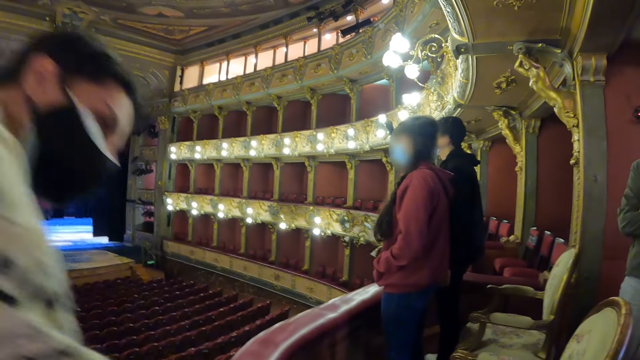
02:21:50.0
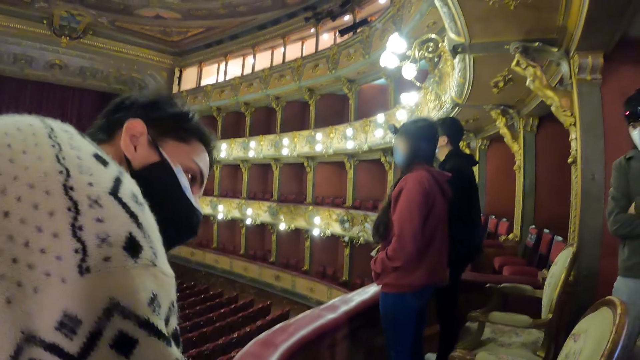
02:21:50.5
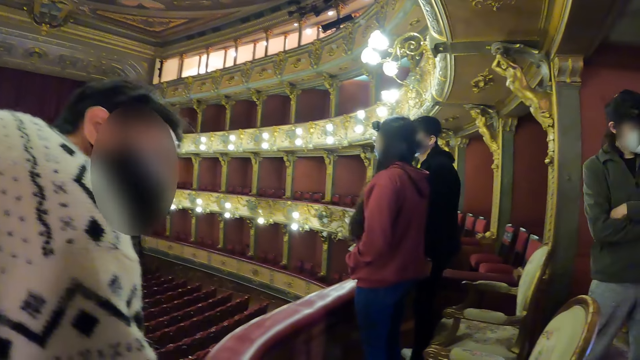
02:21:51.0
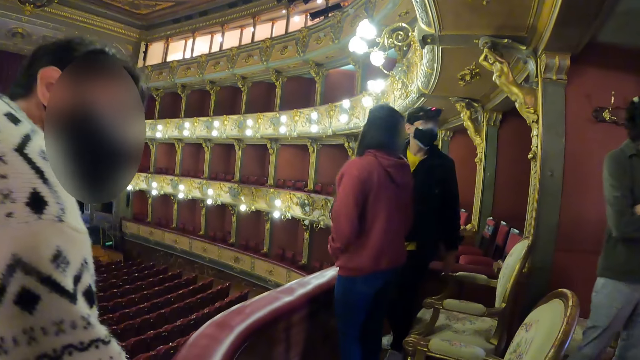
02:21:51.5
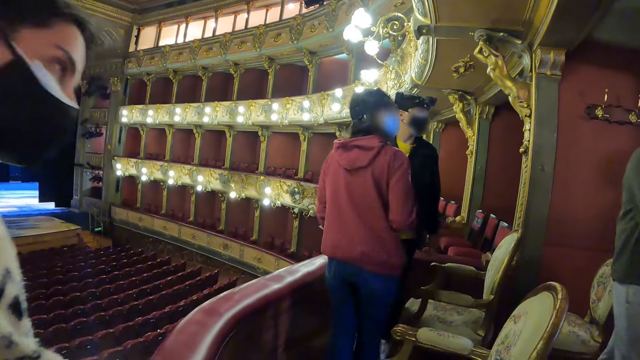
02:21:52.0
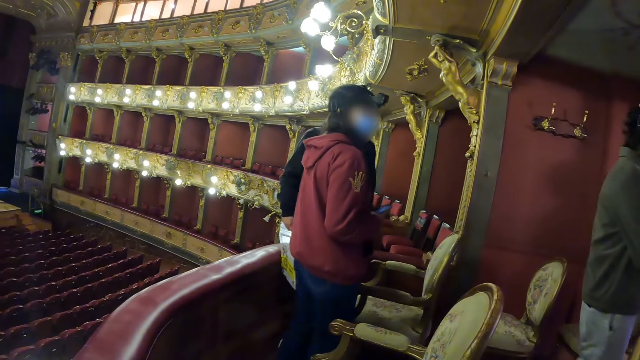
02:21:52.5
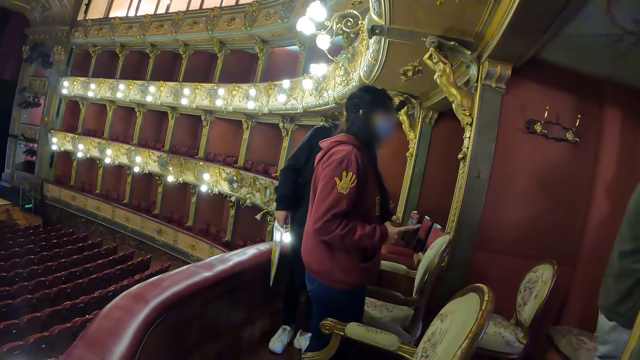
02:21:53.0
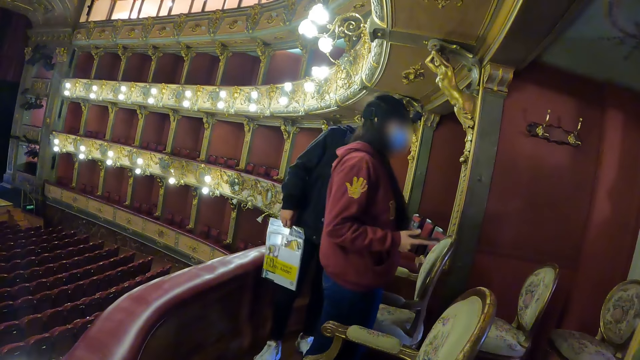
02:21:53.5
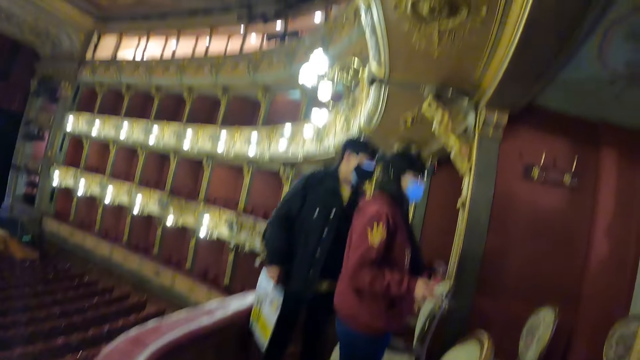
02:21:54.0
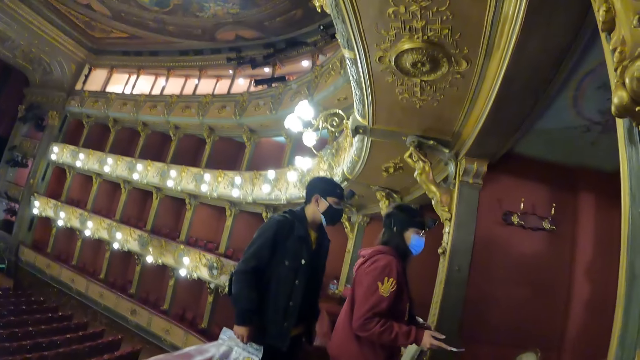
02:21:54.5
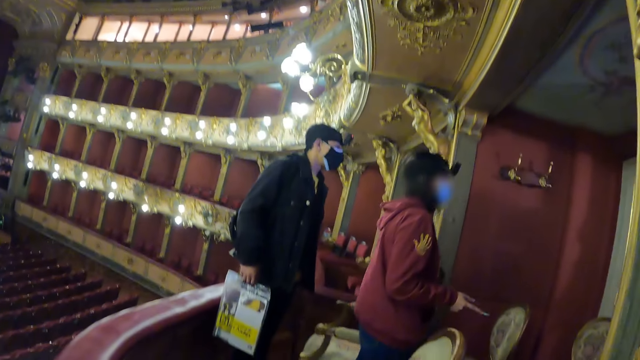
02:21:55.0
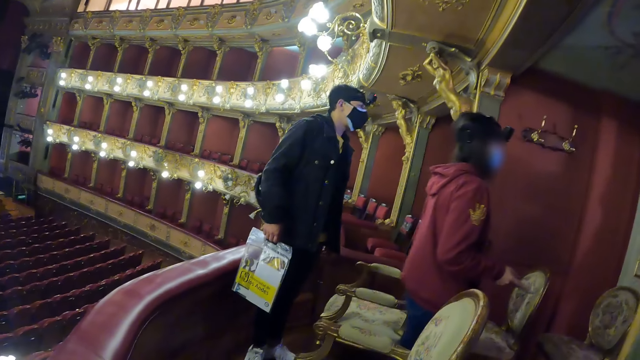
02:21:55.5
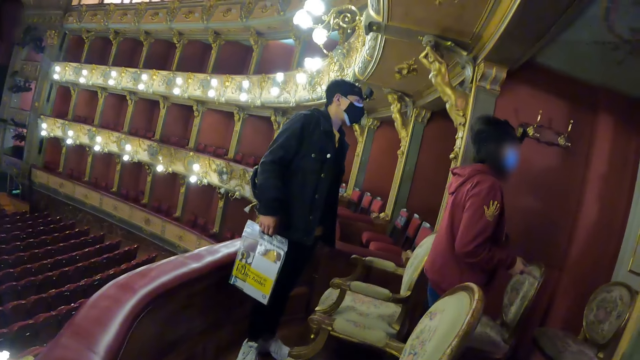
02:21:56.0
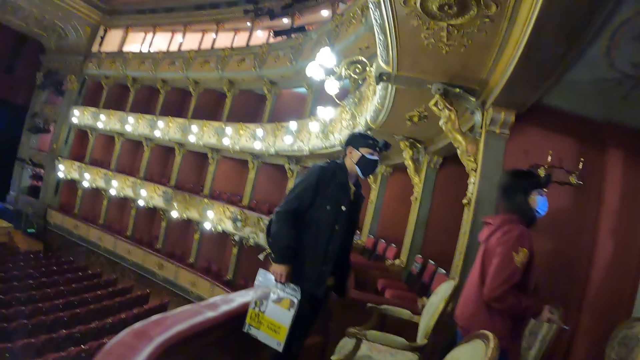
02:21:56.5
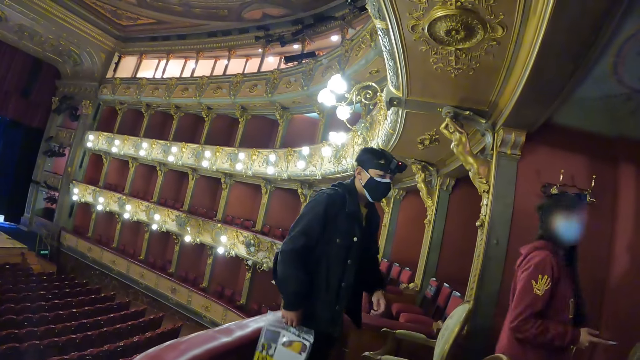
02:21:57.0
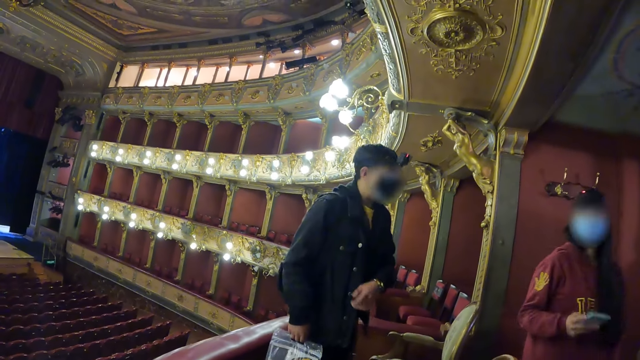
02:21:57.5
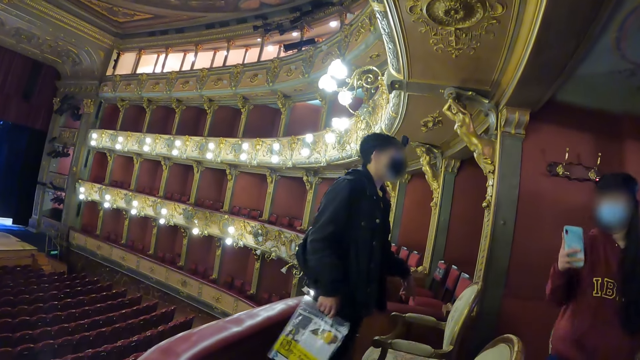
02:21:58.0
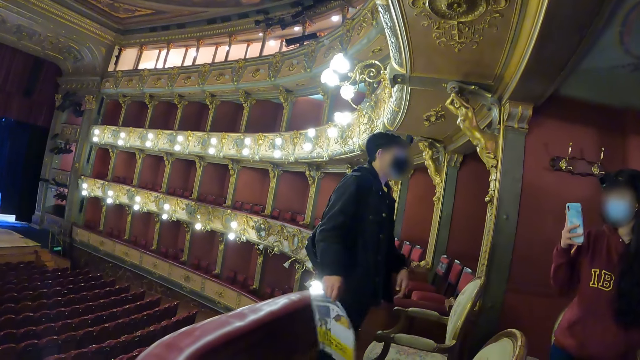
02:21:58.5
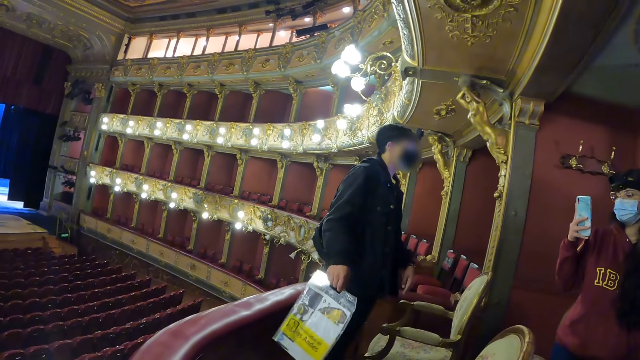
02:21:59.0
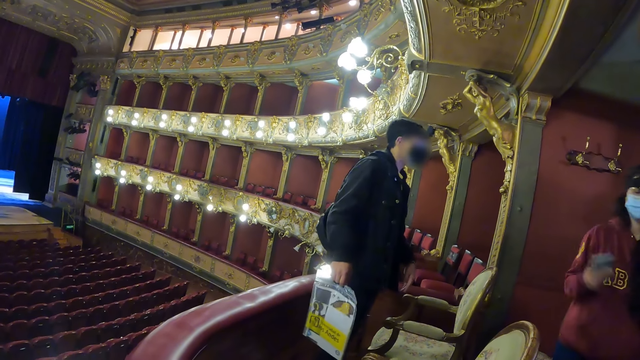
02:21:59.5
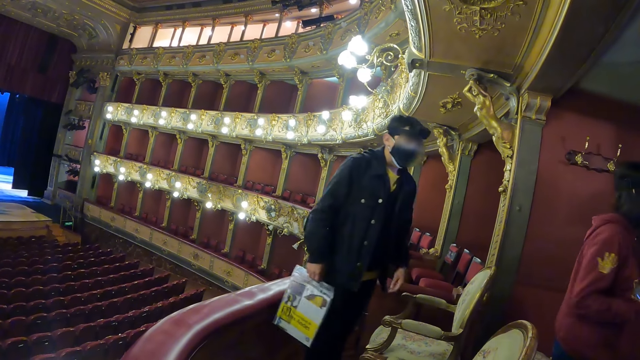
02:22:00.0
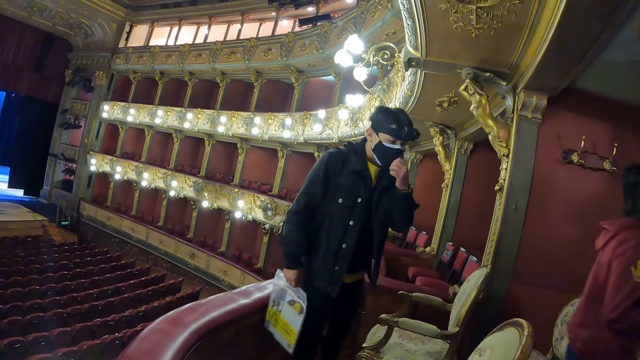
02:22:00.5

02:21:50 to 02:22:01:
The camera wearer looks at the man. They look around the hall.

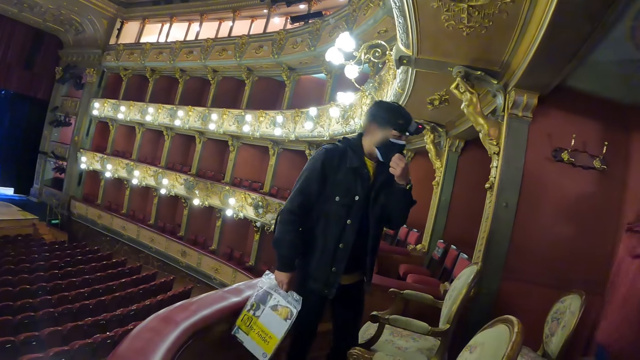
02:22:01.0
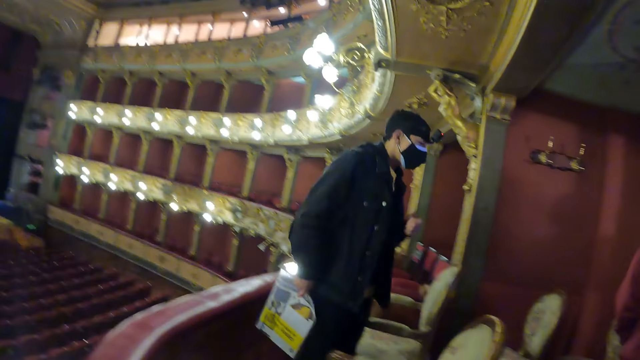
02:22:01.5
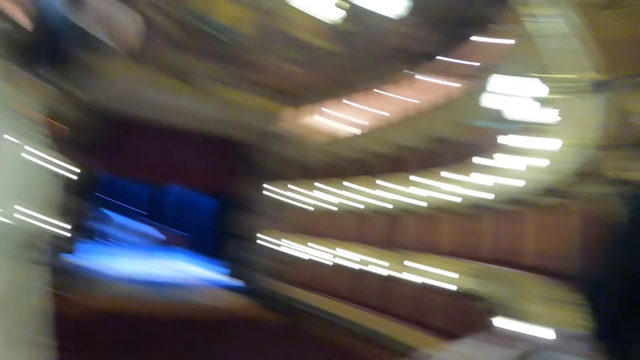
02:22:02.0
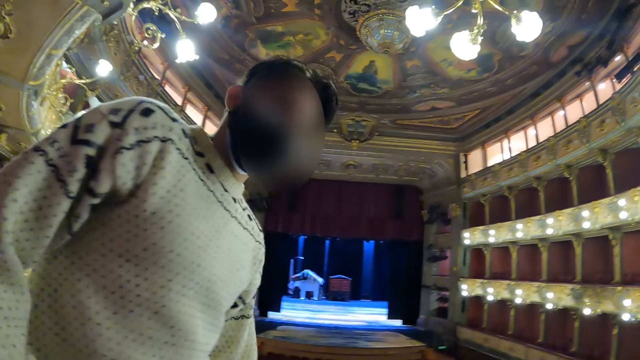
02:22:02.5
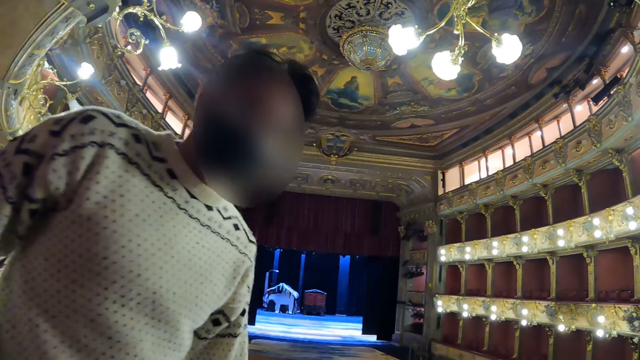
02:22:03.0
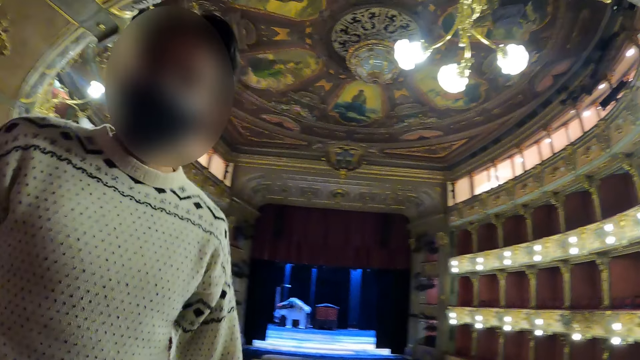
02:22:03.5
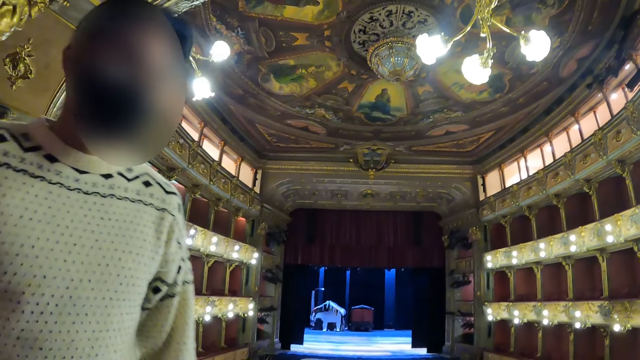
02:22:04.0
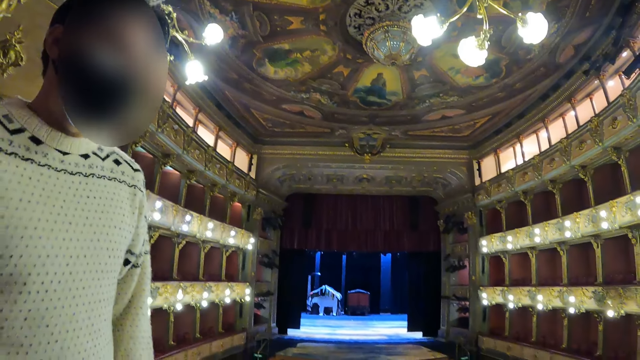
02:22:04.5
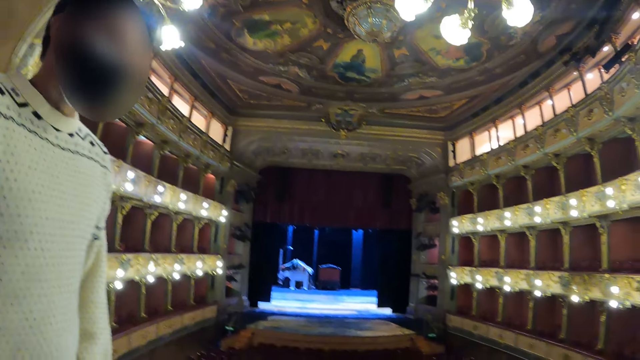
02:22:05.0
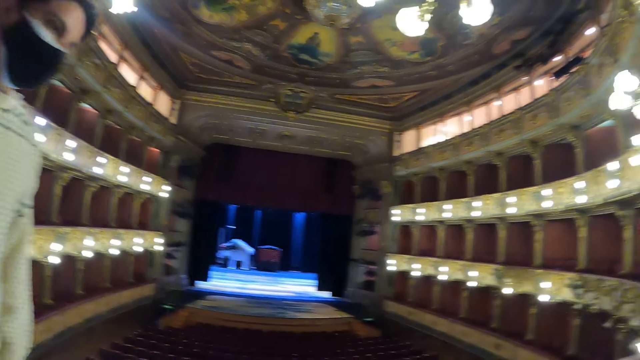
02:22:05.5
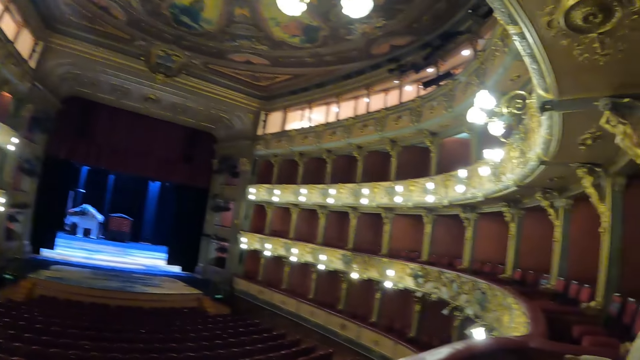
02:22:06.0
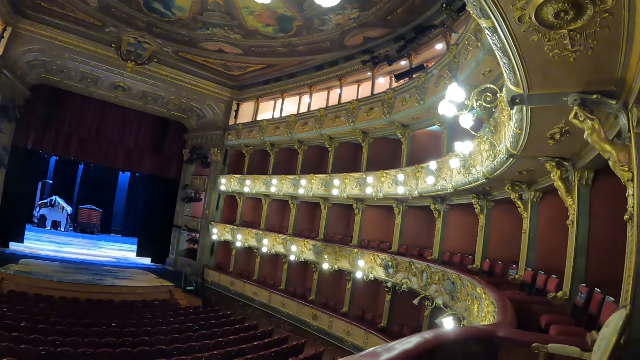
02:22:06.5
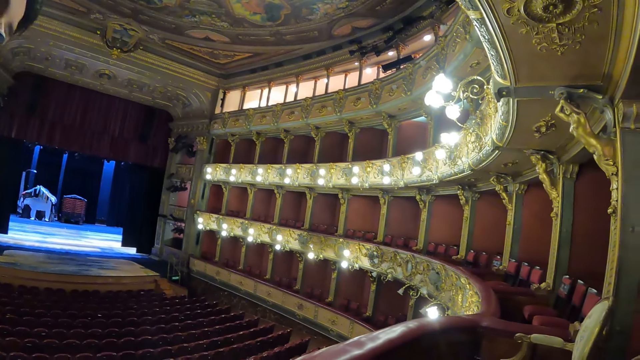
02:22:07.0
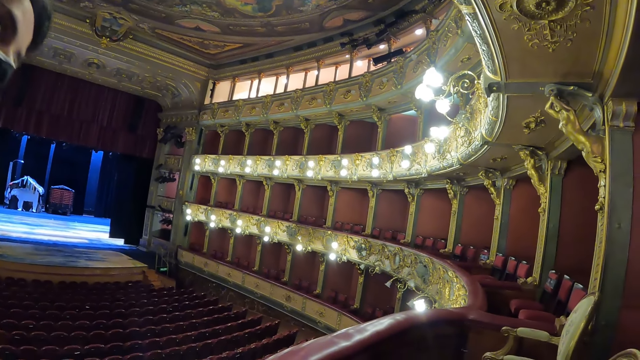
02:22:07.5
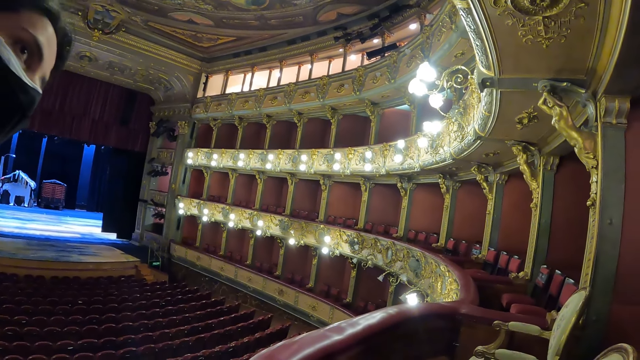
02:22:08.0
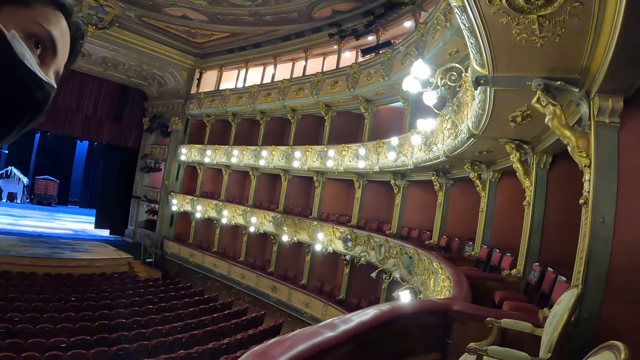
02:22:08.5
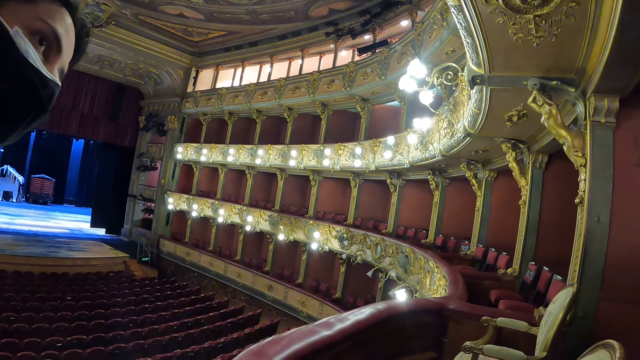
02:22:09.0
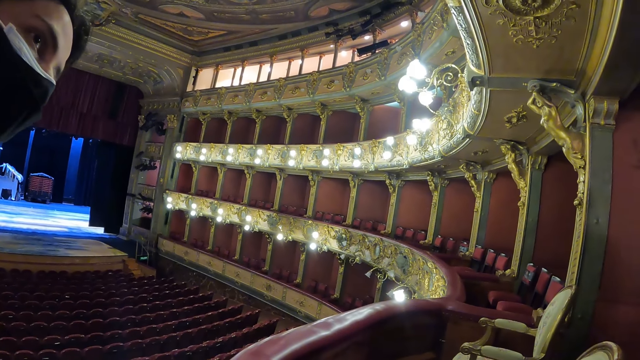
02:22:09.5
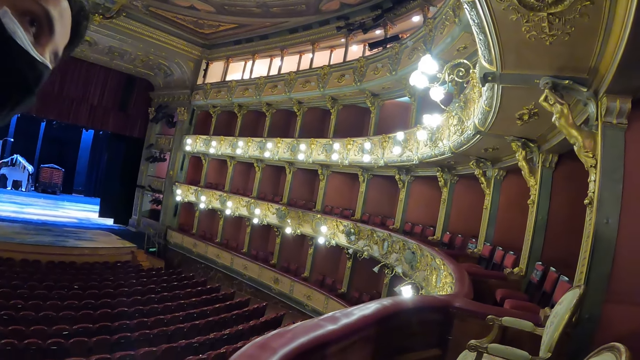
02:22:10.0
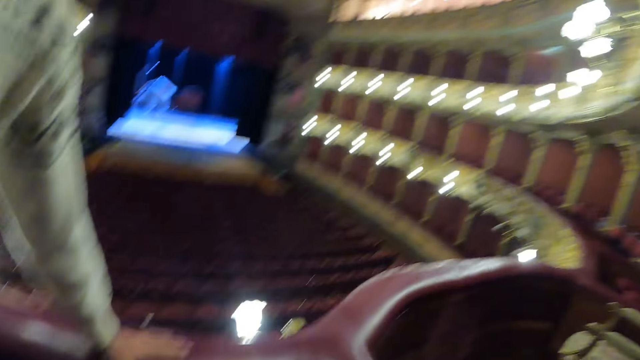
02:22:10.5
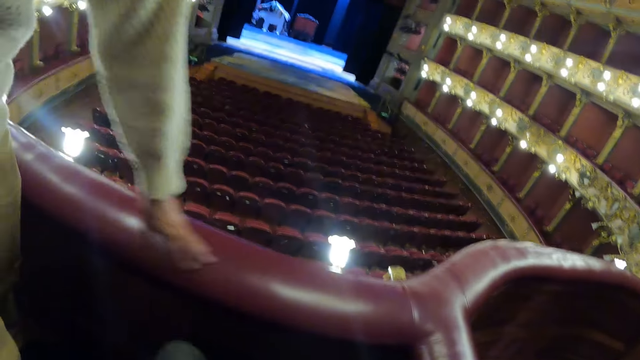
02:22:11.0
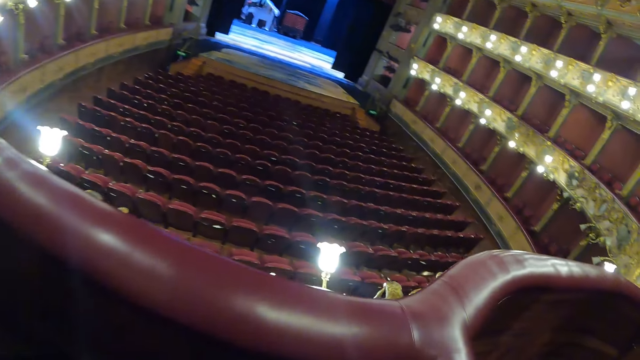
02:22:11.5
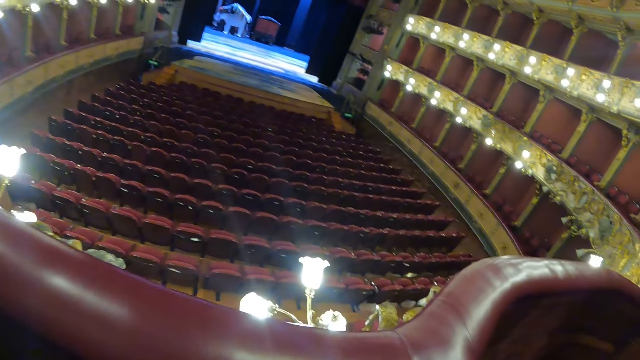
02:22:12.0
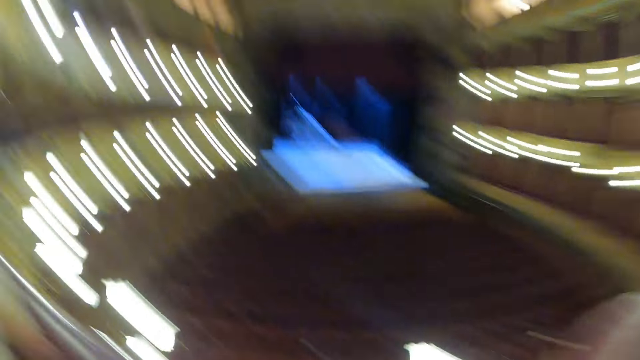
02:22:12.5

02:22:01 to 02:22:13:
The camera wearer looks at a man. They look around the hall.
